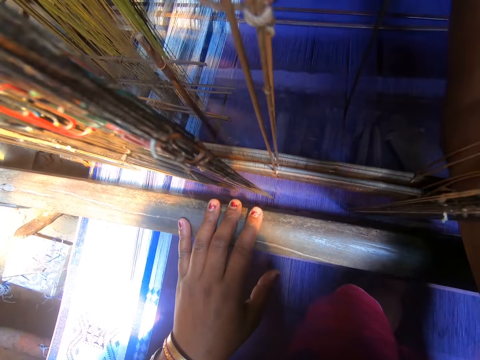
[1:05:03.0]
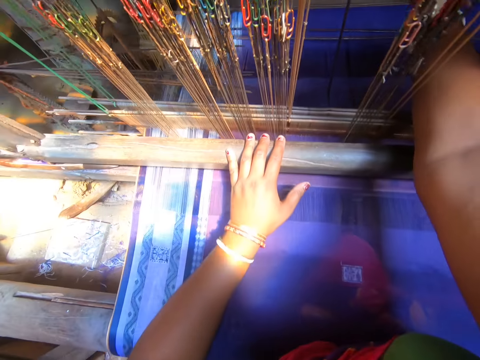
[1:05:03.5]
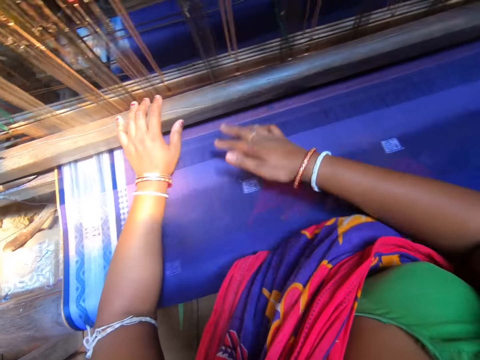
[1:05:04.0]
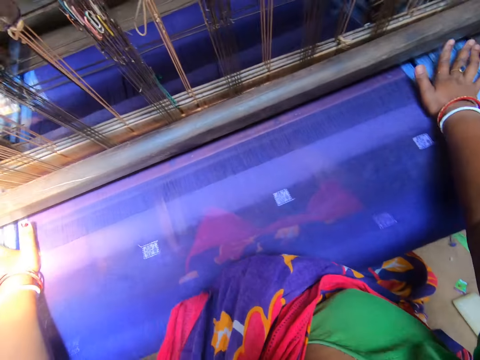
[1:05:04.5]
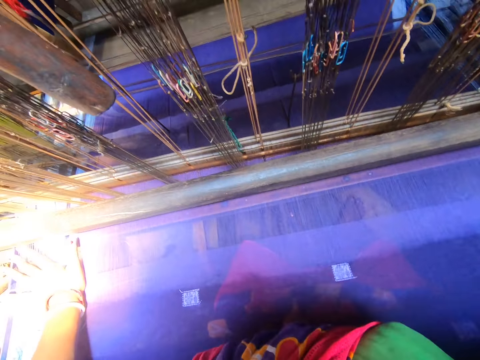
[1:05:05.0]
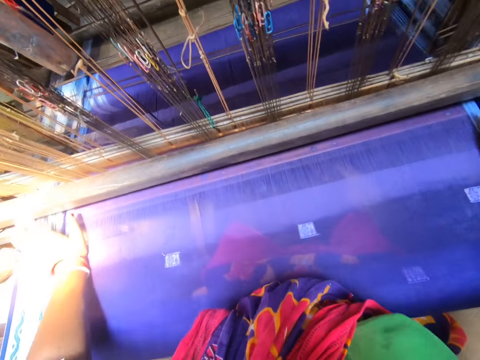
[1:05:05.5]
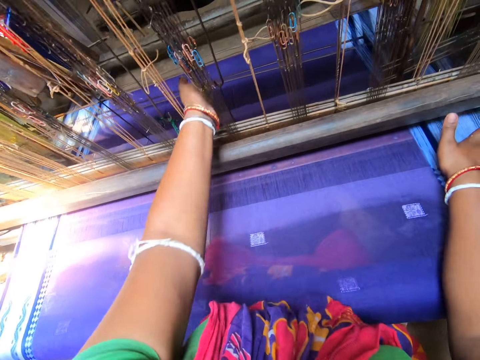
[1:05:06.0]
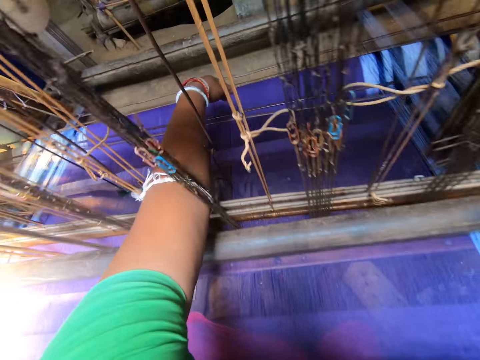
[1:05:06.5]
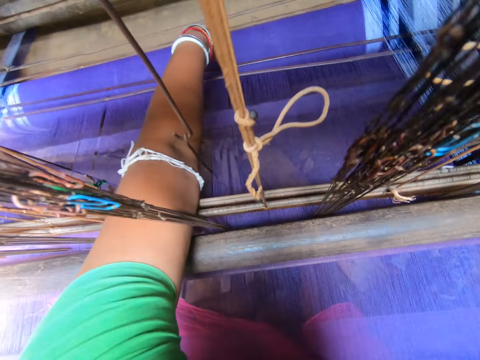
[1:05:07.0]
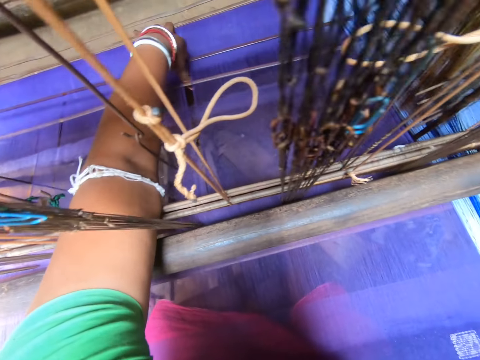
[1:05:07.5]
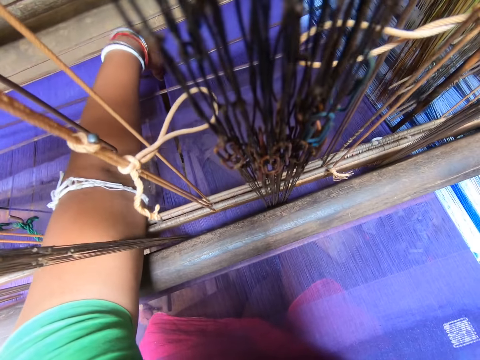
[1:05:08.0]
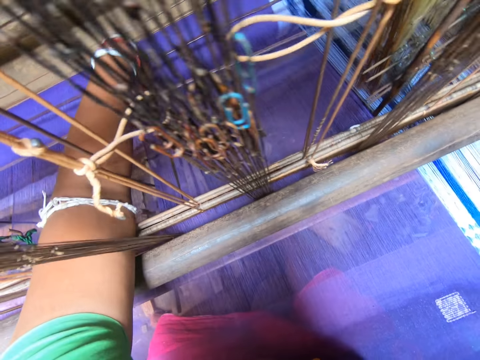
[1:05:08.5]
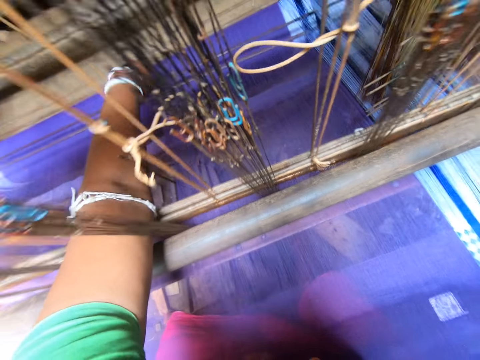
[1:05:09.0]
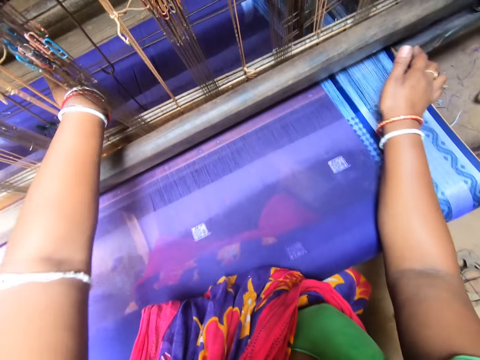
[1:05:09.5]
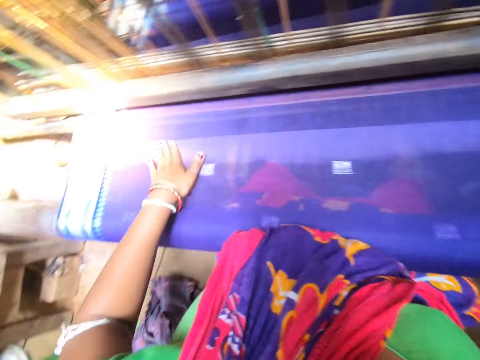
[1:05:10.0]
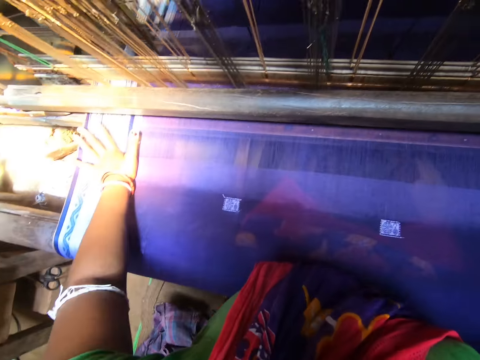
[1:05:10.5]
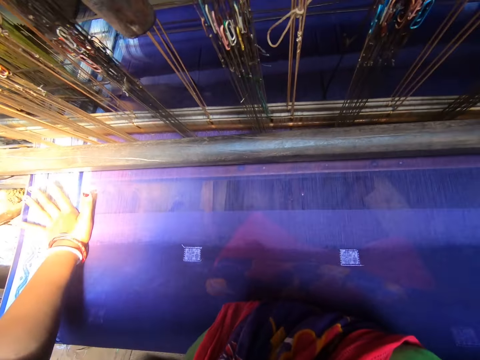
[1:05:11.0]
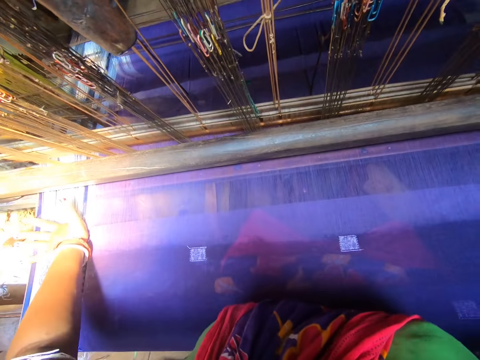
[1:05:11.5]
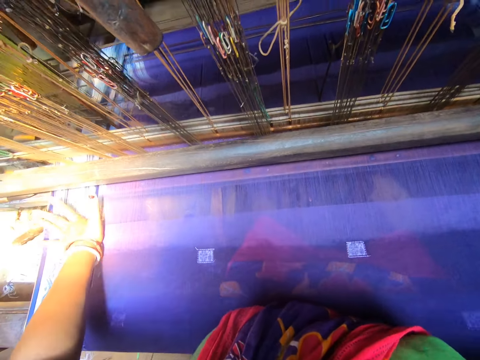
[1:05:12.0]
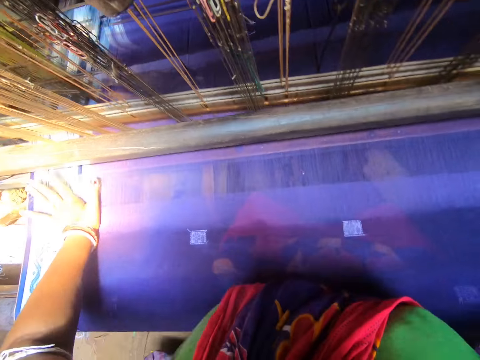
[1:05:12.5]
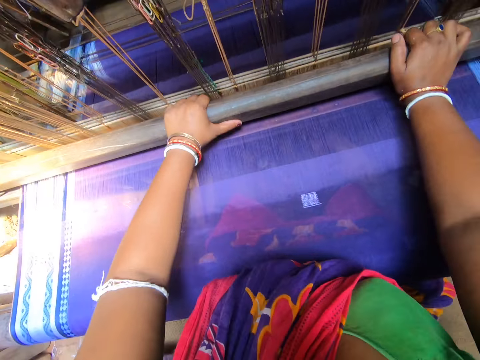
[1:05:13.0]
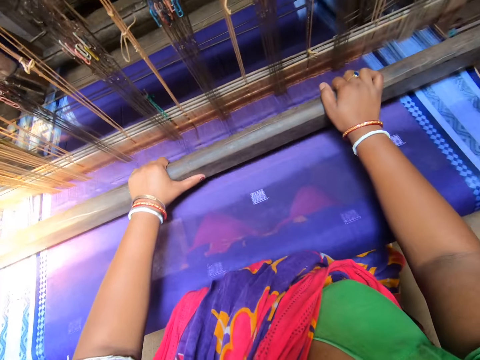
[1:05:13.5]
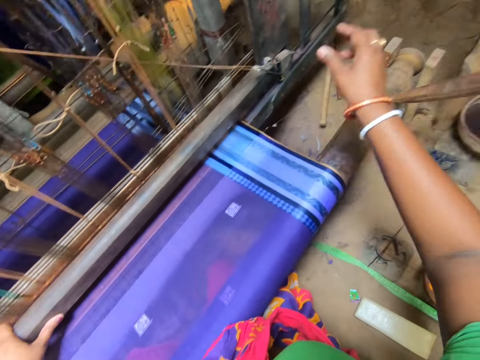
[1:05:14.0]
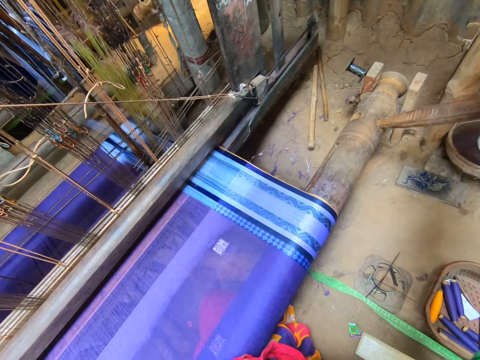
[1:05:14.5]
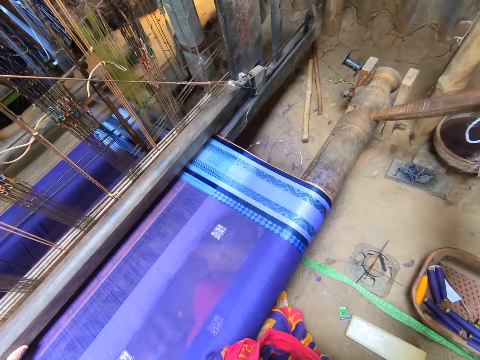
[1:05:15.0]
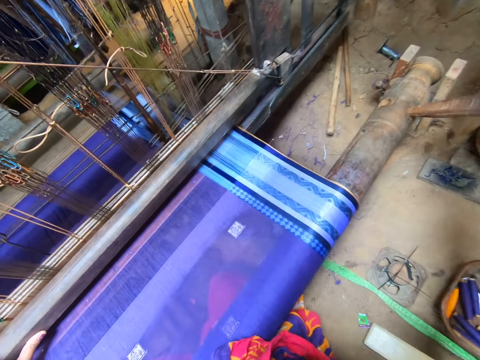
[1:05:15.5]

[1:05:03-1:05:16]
The camera wearer adjusts the handloom's warp threads with her left hand. She spreads the garment. She holds the loom bottom bar.

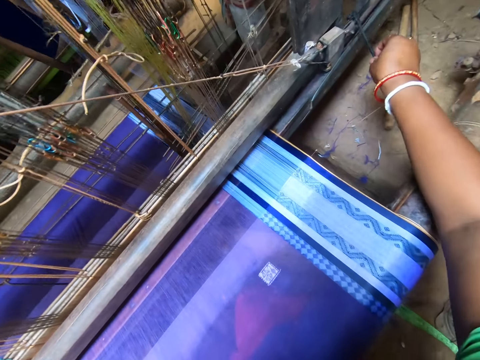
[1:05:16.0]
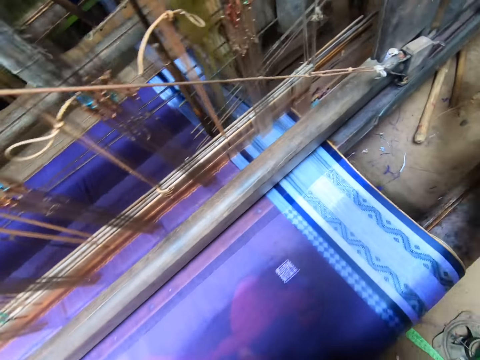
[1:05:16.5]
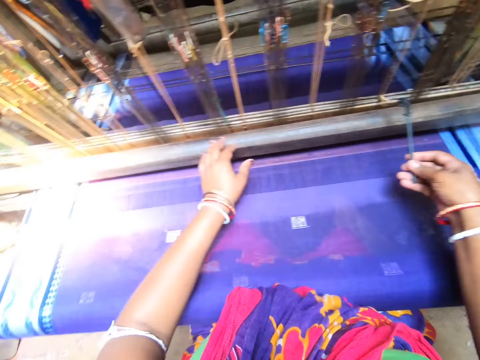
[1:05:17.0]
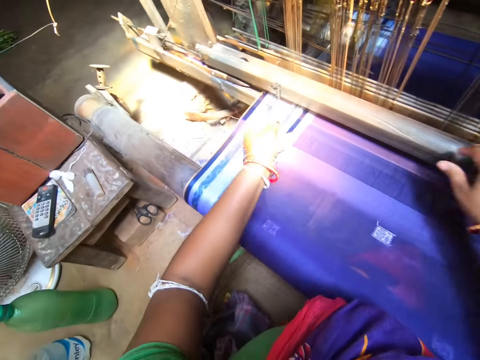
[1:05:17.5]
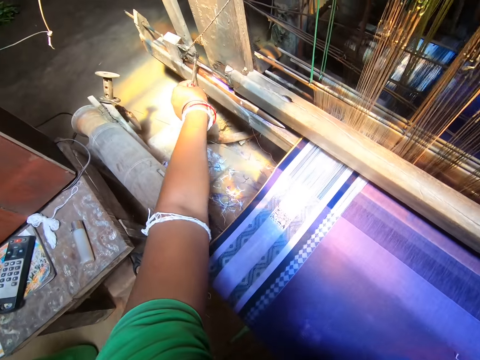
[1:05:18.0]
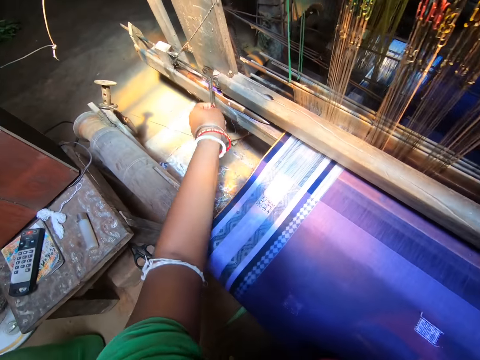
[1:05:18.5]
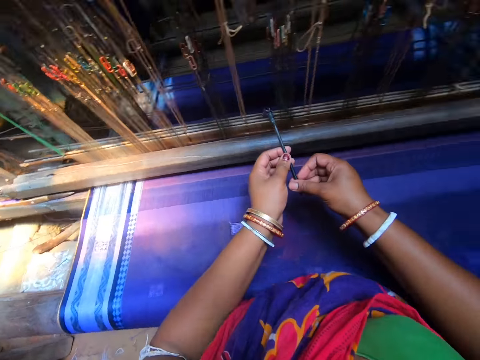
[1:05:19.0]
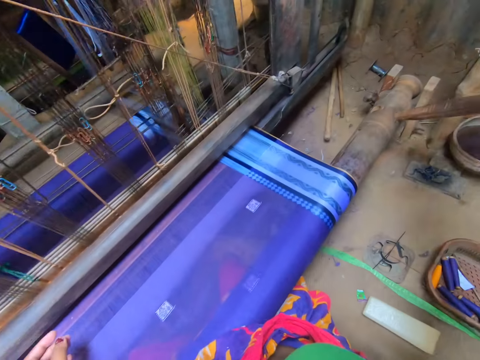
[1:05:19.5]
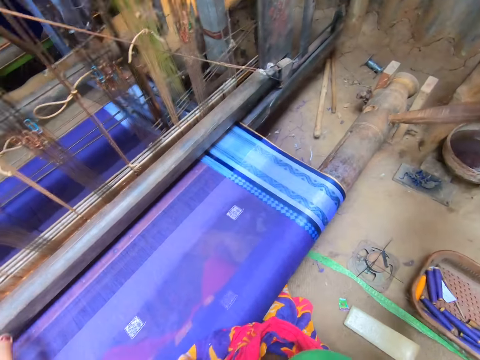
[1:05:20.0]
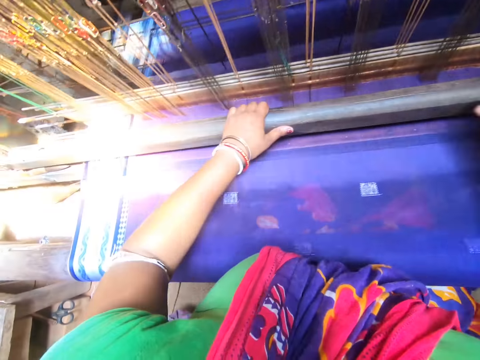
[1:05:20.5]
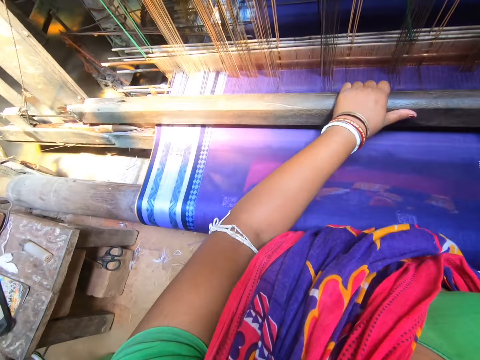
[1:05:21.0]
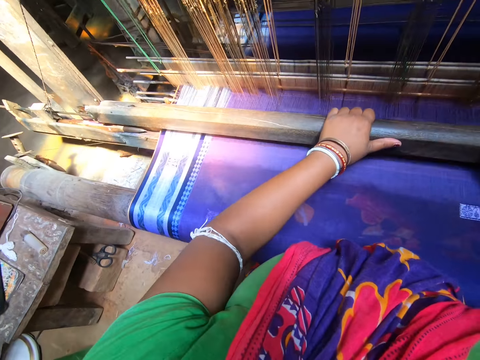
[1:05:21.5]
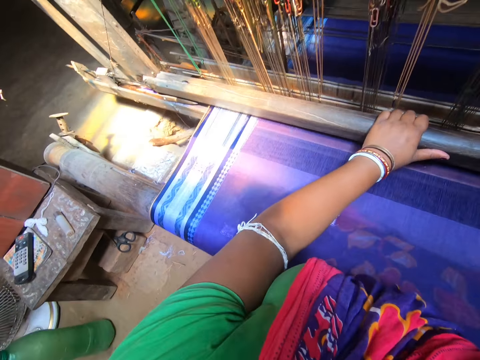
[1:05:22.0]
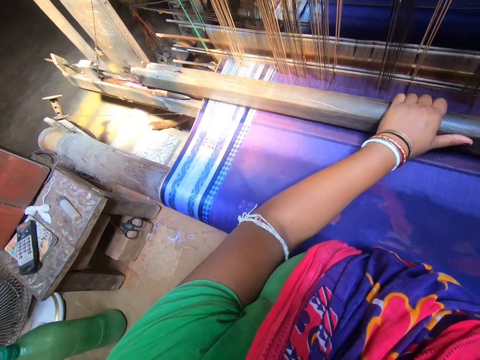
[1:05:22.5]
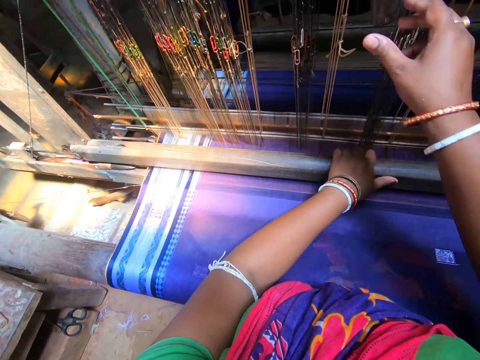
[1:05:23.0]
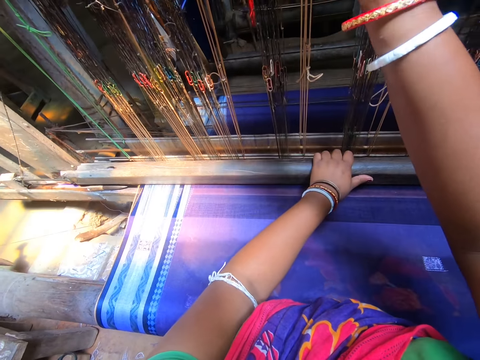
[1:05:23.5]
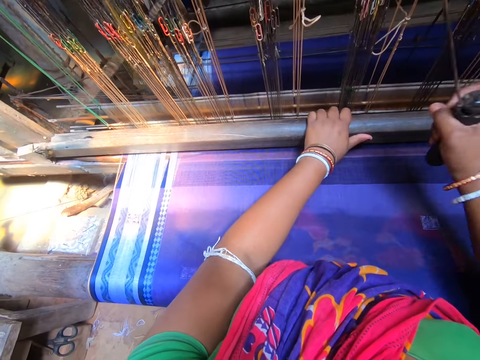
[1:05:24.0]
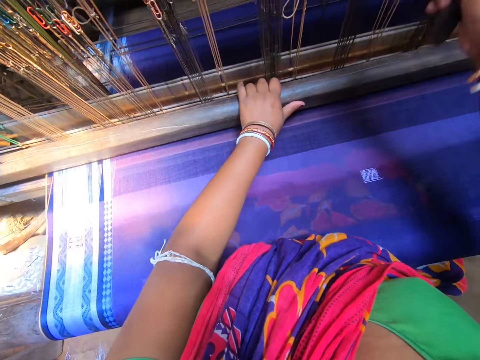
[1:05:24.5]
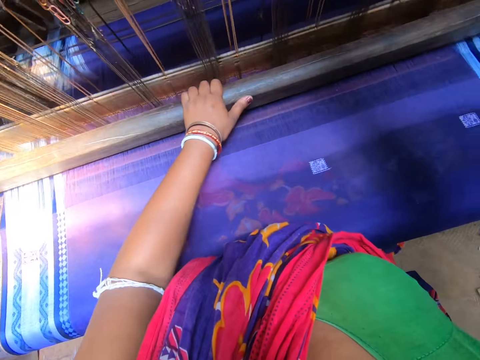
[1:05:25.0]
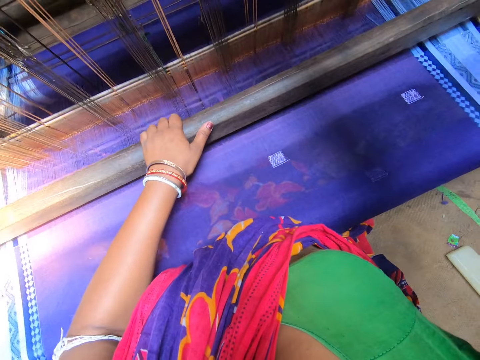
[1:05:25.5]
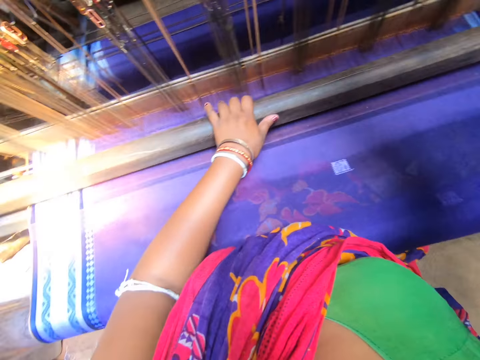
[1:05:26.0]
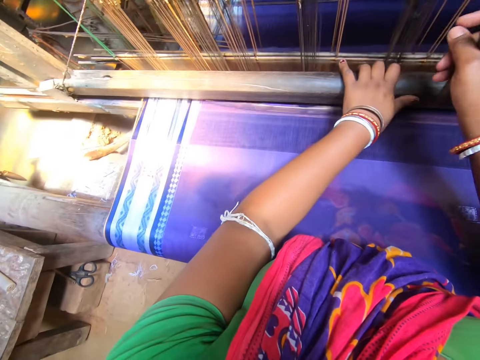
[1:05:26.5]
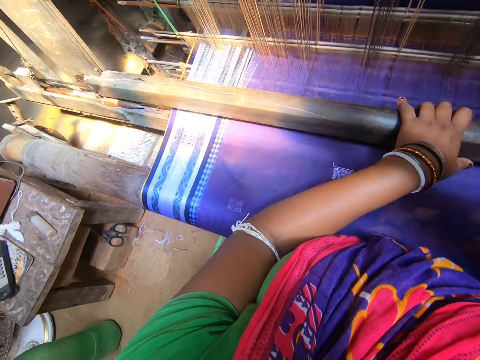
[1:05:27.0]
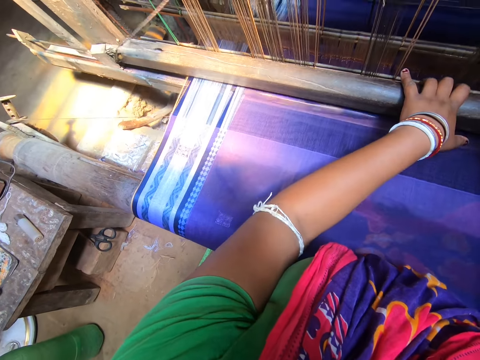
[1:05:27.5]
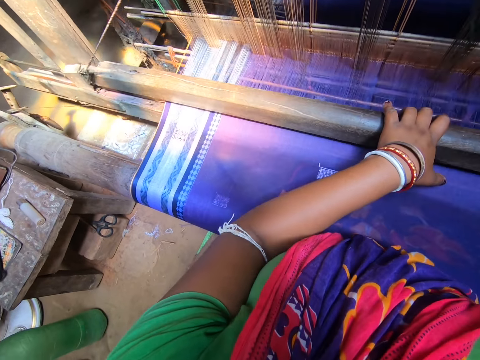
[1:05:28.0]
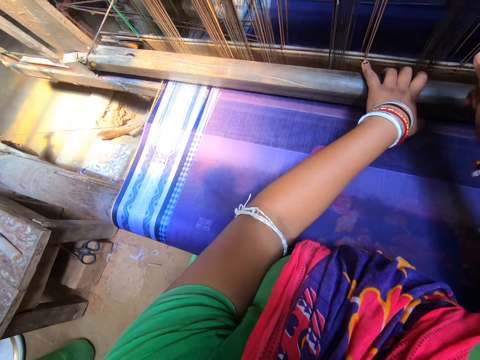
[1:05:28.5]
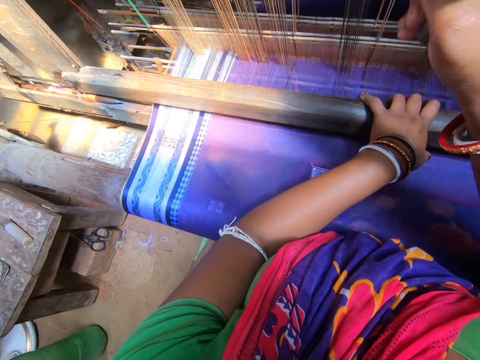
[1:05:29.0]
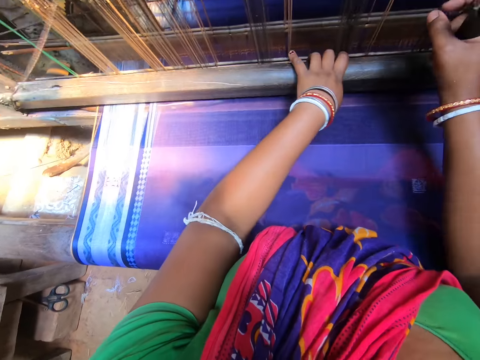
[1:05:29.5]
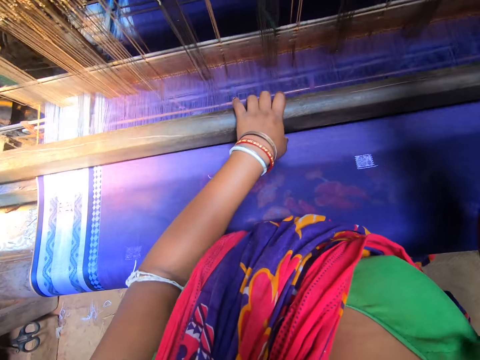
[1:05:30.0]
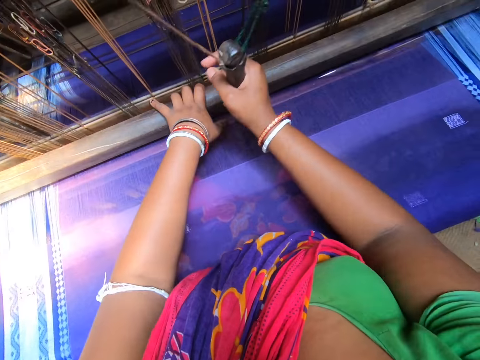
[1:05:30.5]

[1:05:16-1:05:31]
The camera wearer holds something. They hit the thread with something. They drop something. They pull the bottom loom bar. They weave the tapestry with the handloom with both hands.
